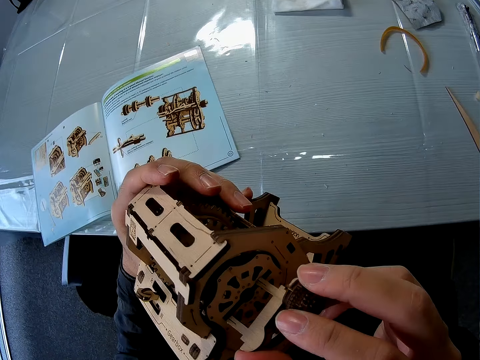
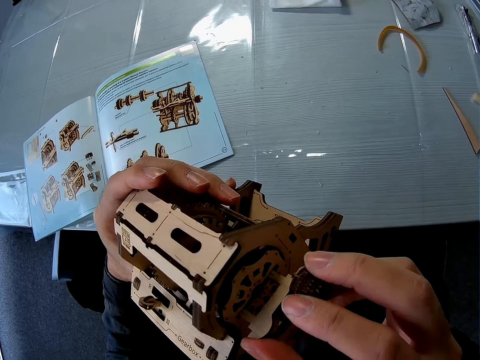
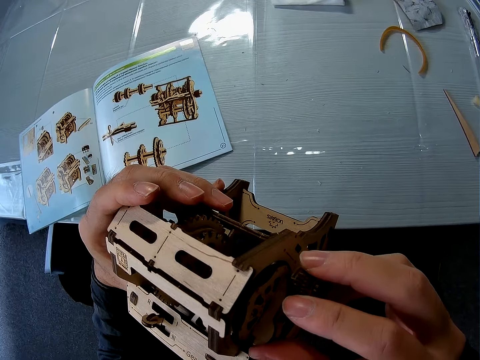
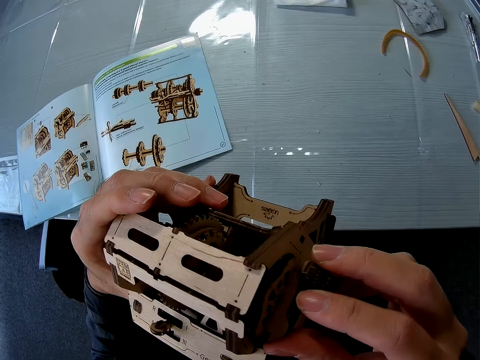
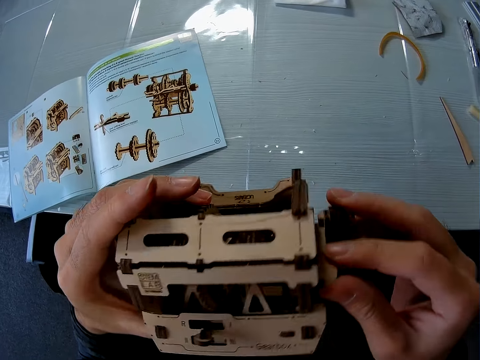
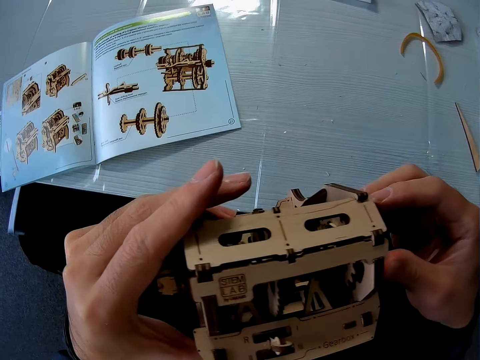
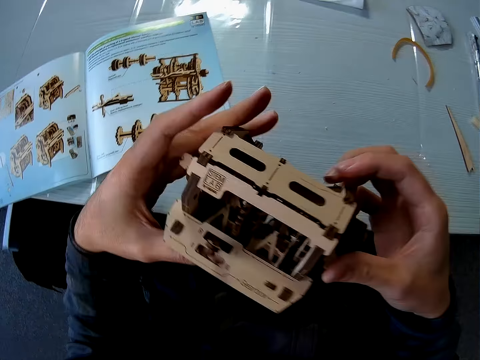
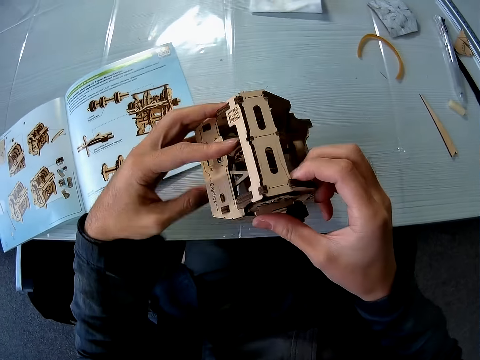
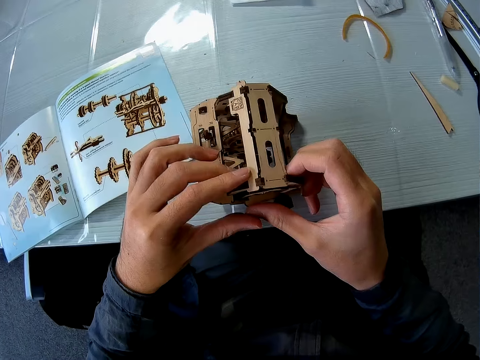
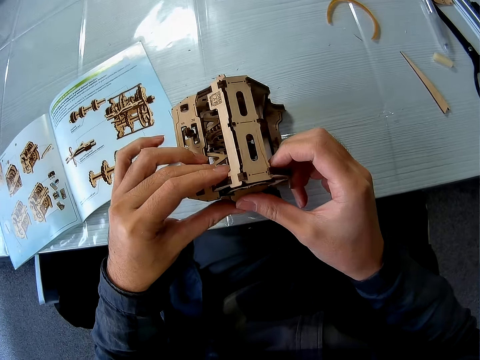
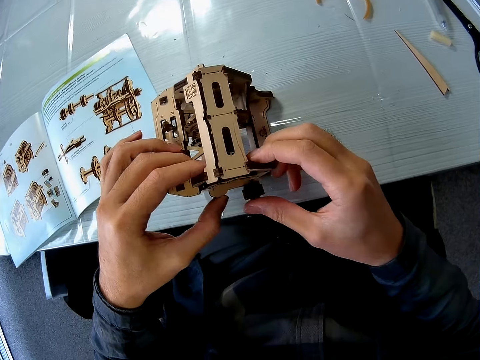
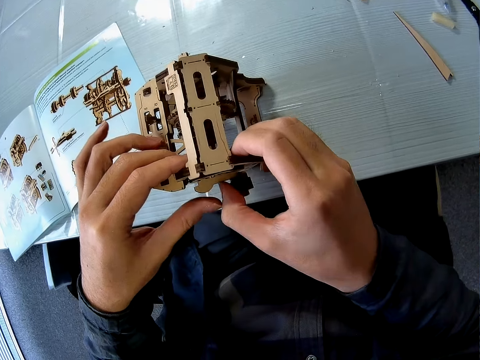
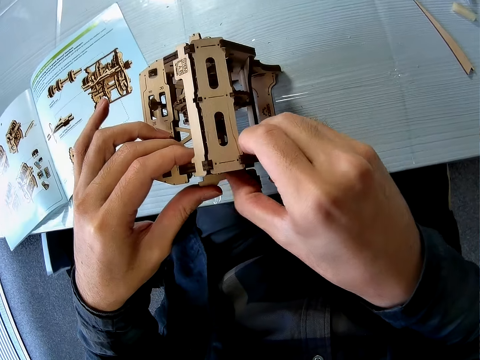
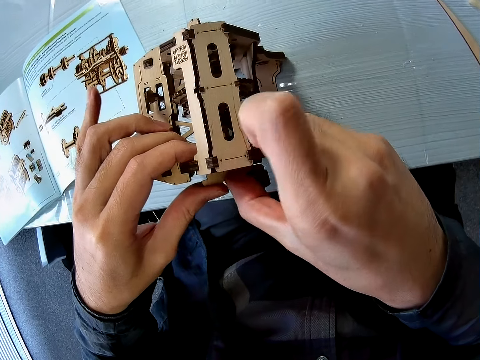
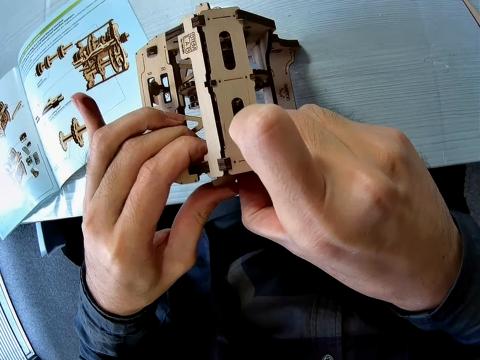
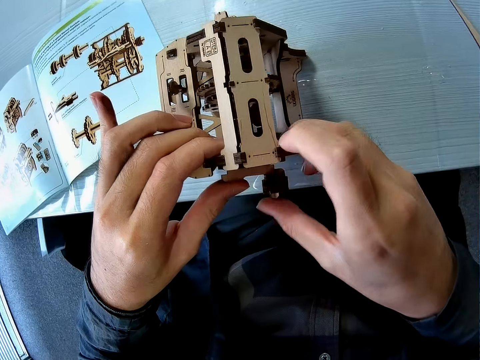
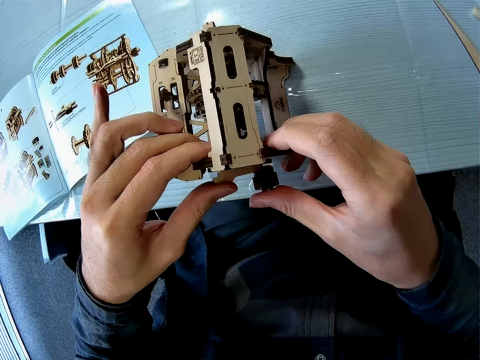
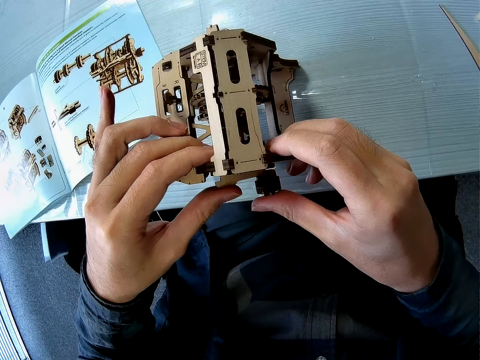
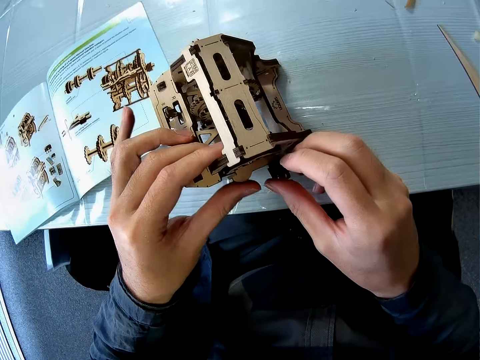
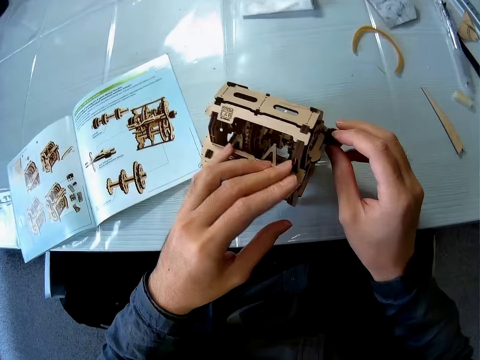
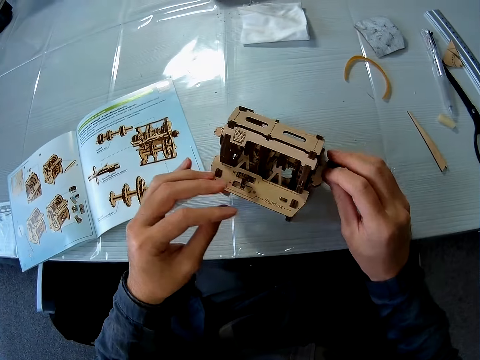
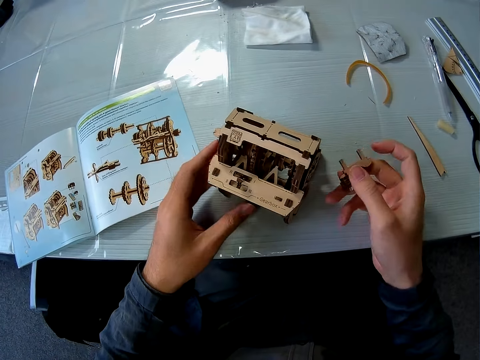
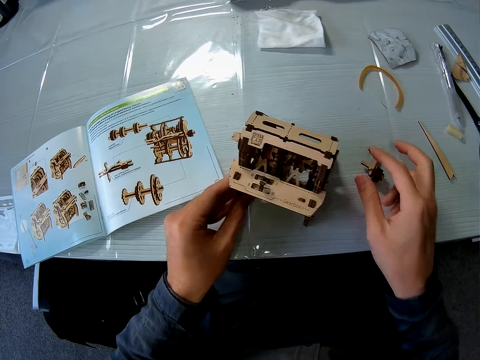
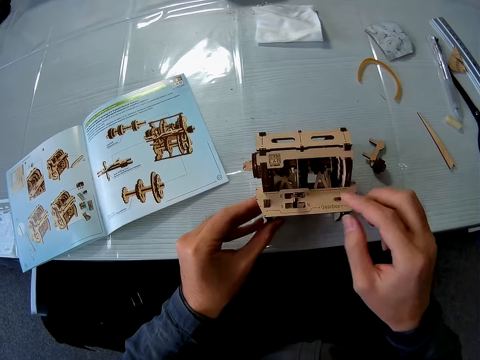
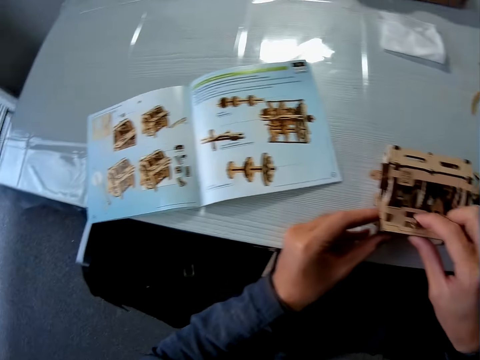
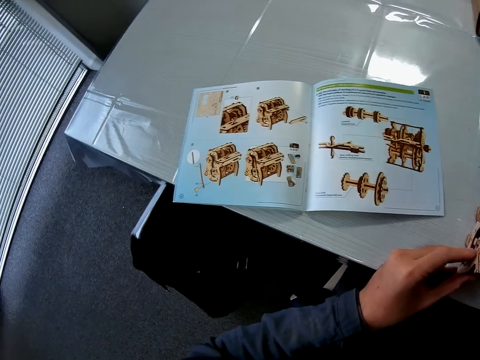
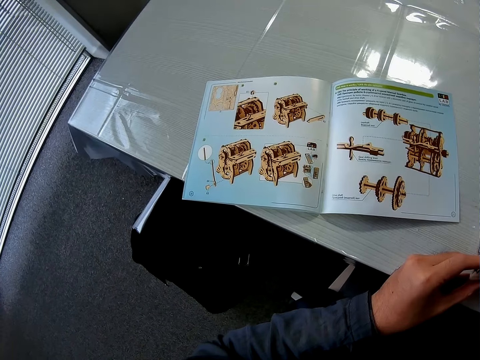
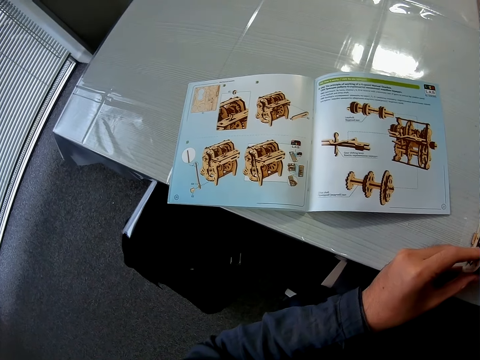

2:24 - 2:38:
The camera wearer drops the cardboard structure on the table. They join the piece of cardboard to the cardboard structure. They adjust the laser cut model. They remove the piece of cardboard from the cardboard structure. They drop the piece of cardboard on the table. They adjust the cardboard structure. They look at the book.

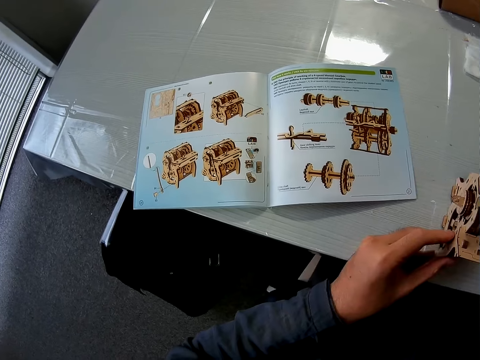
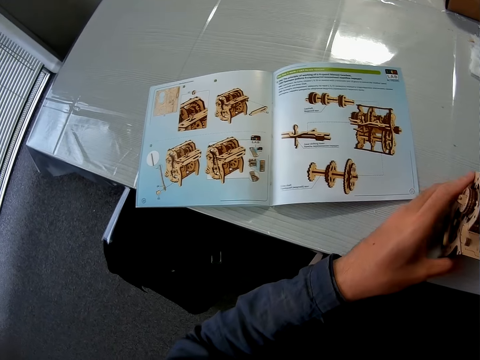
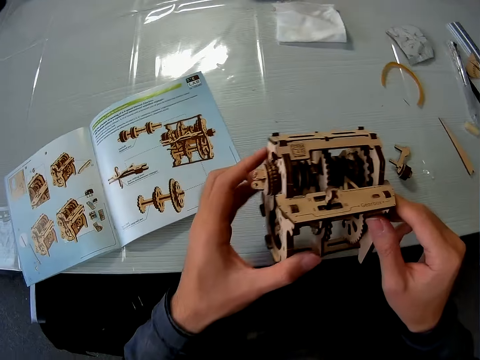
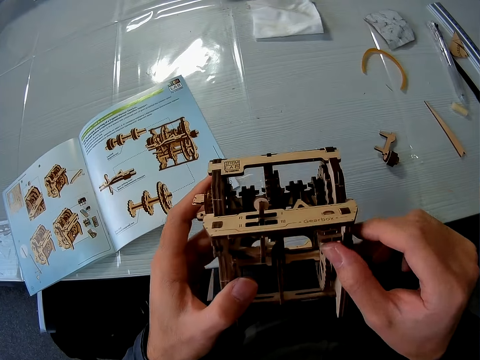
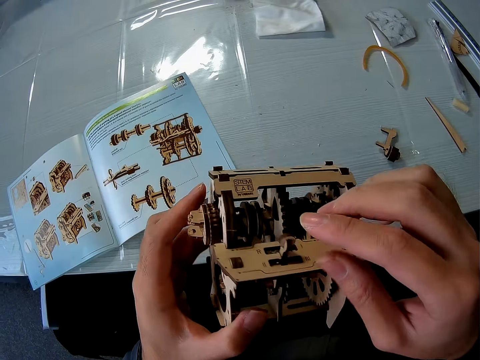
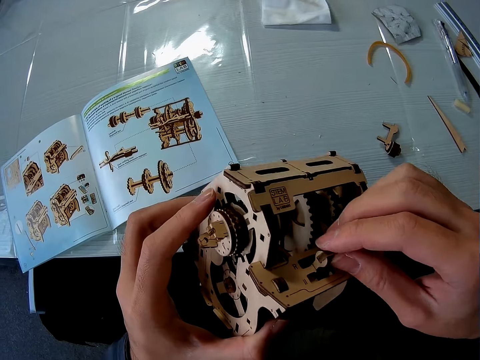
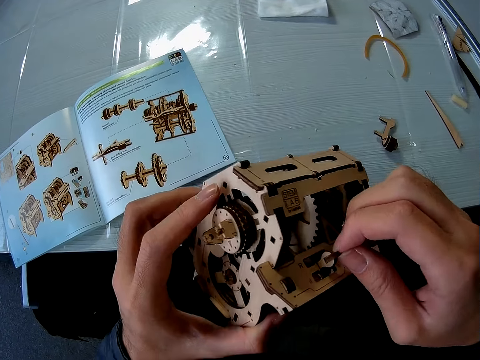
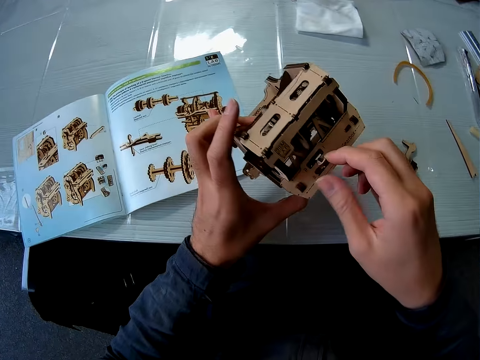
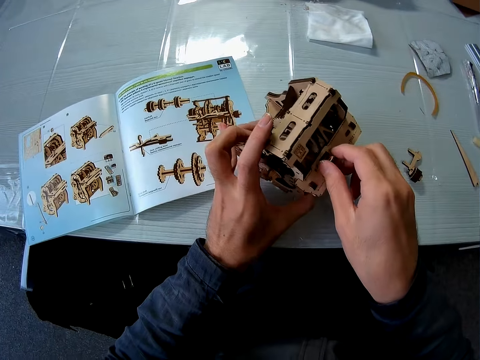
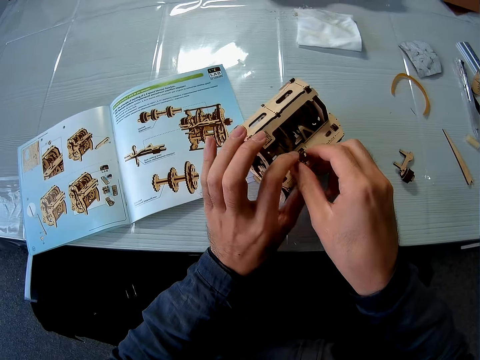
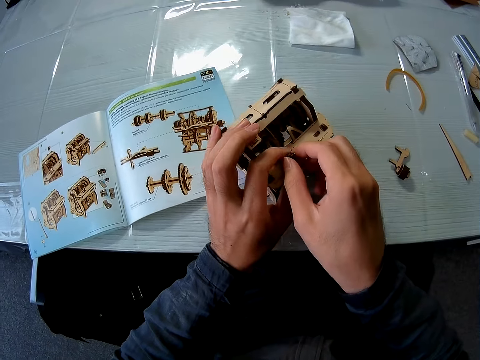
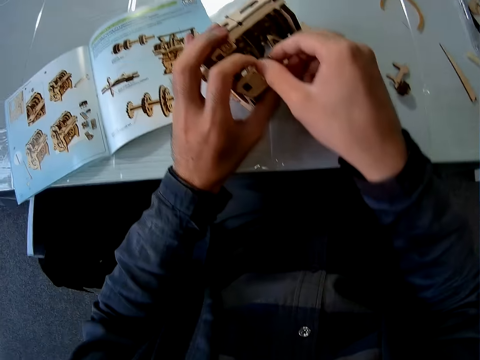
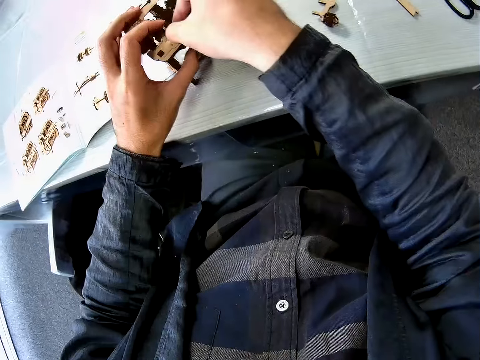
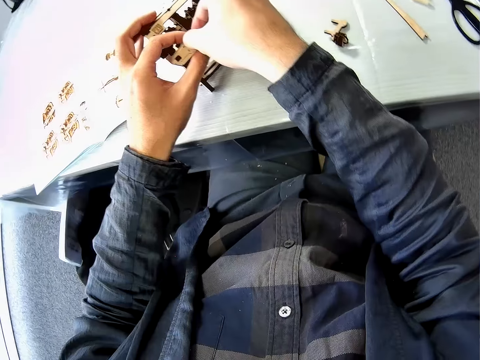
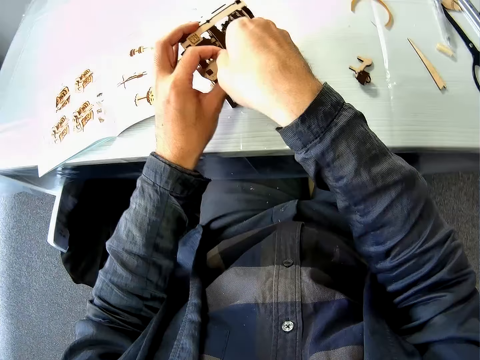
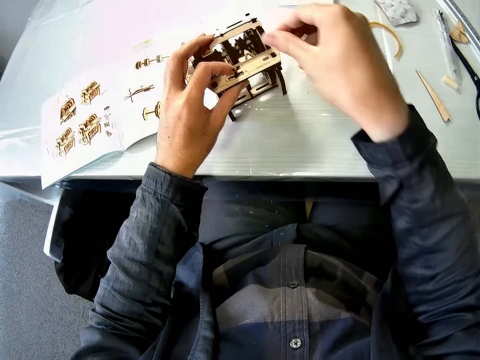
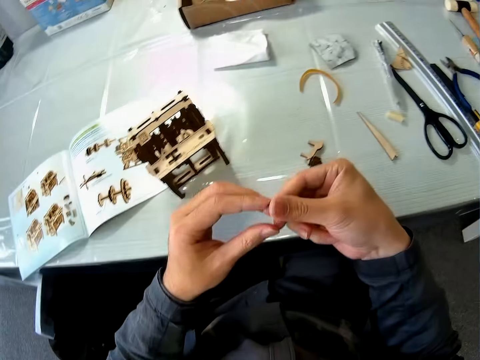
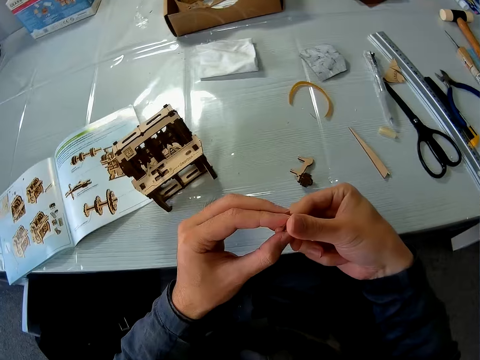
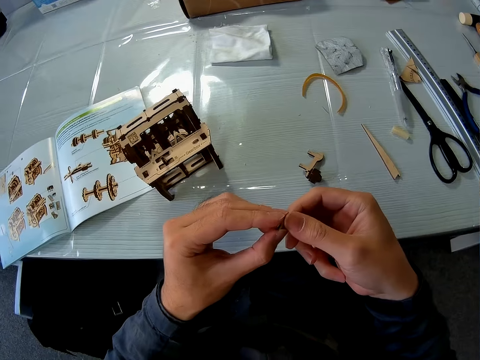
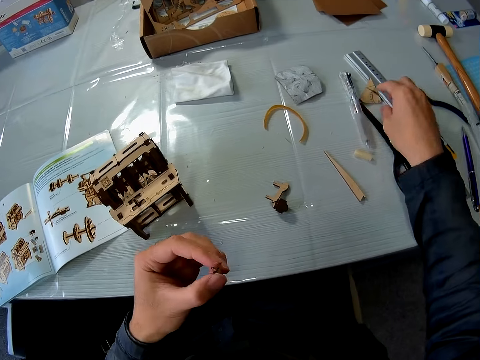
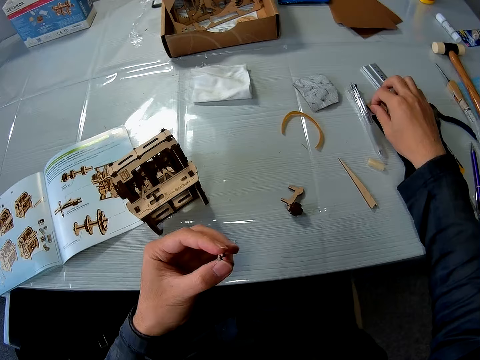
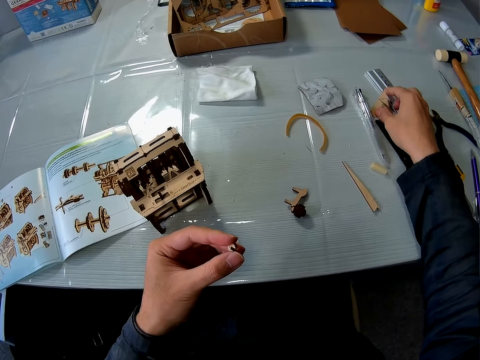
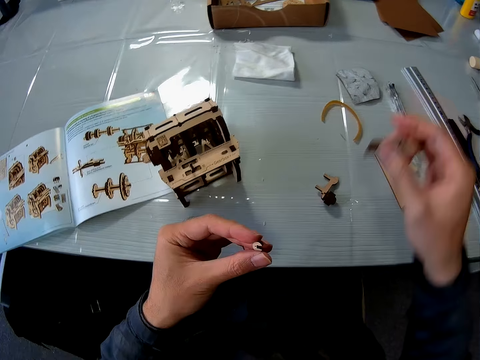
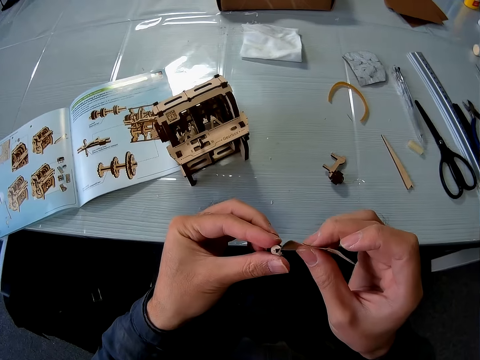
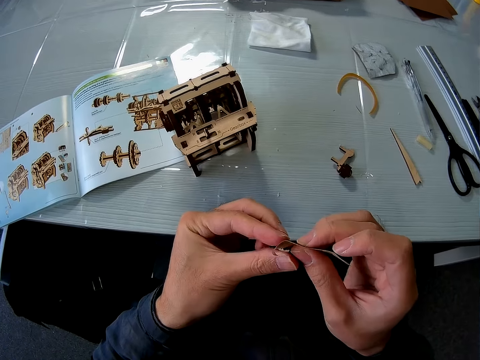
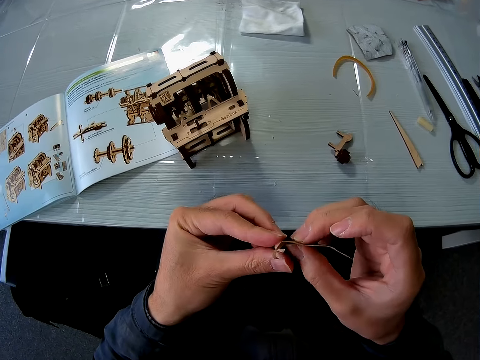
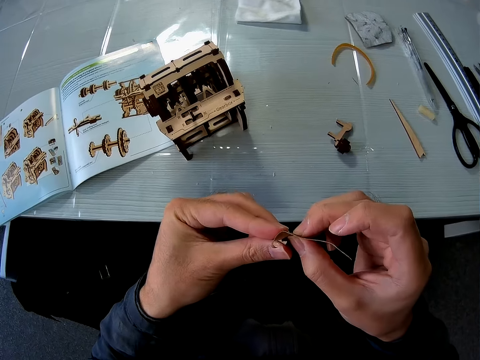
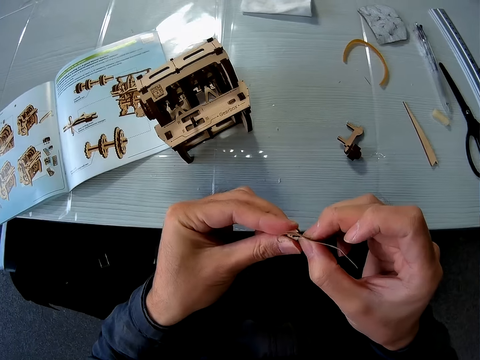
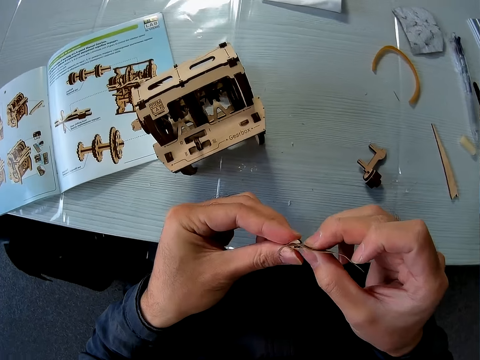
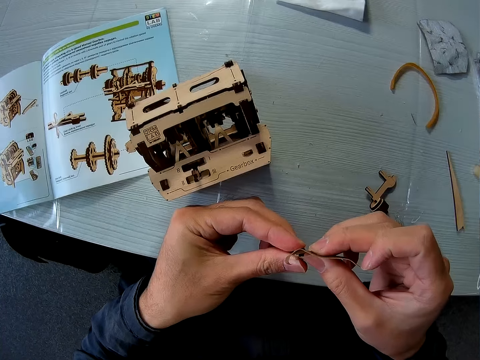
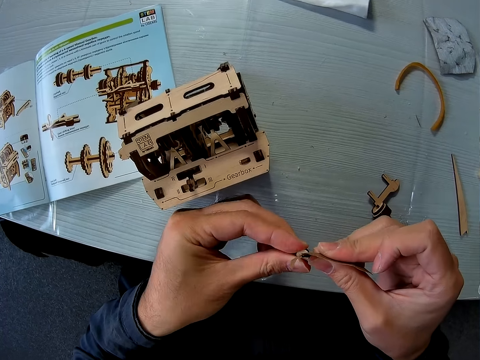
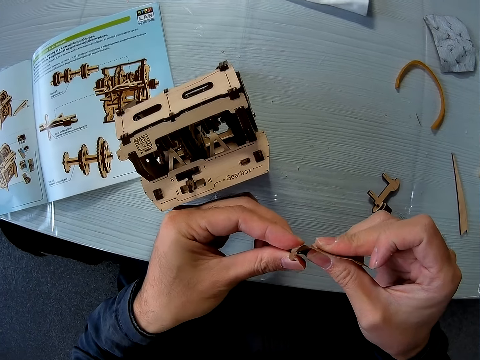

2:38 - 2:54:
The camera wearer picks up the cardboard structure from the table. They hold the laser cut model. They adjust the cardboard structure and drop the cardboard structure on the table. They remove a piece of cardboard from the cardboard structure. They take the piece. They adjust the laser cut model. They pick up the sandpaper or laser cutter from the table. They smoothen the piece of cardboard with the sandpaper.
